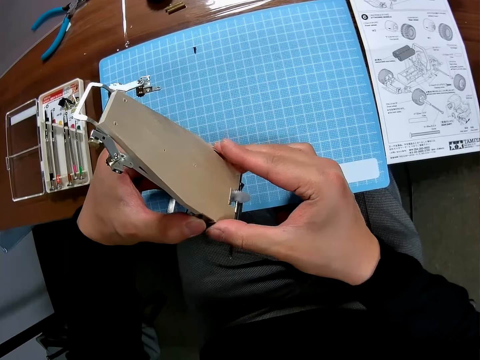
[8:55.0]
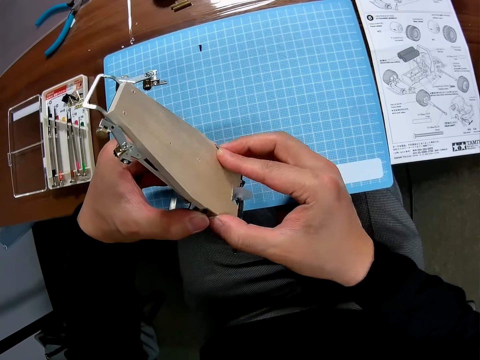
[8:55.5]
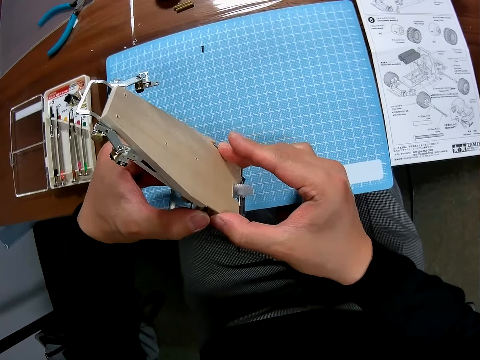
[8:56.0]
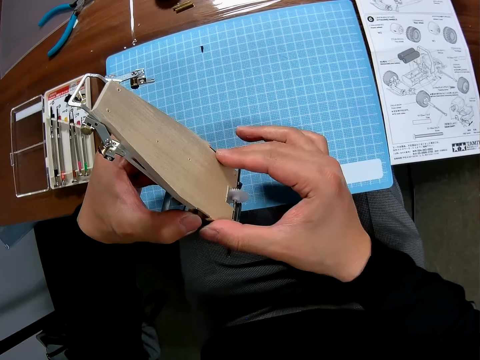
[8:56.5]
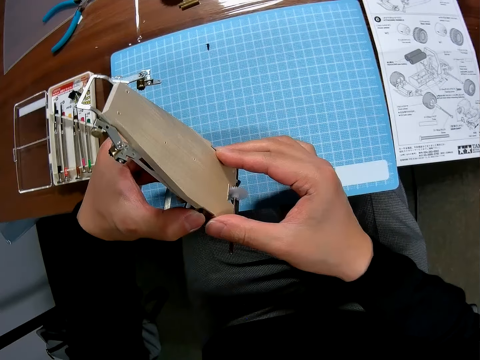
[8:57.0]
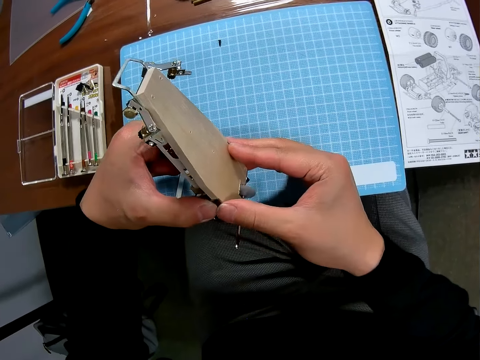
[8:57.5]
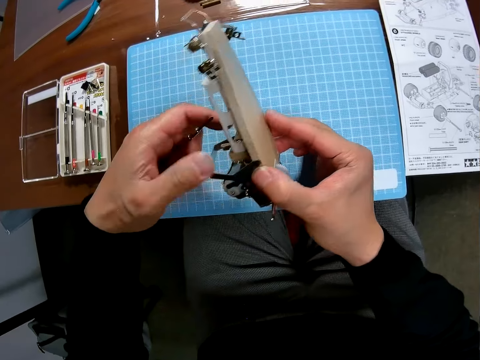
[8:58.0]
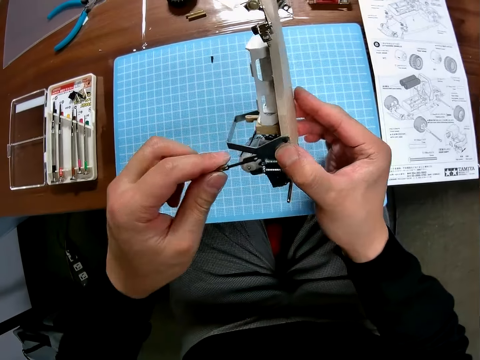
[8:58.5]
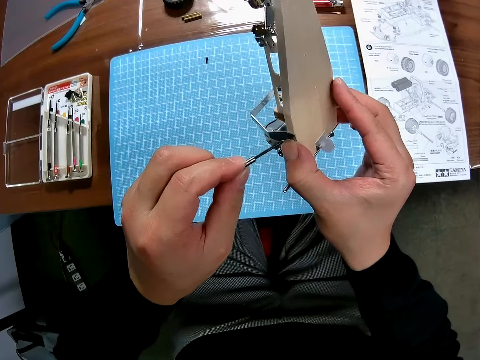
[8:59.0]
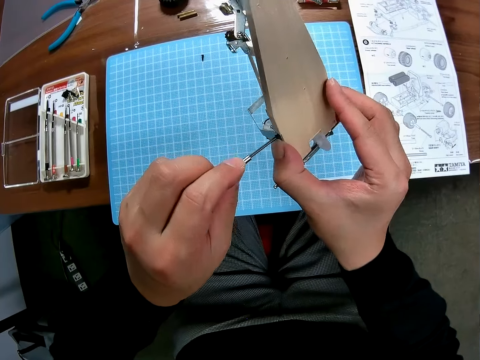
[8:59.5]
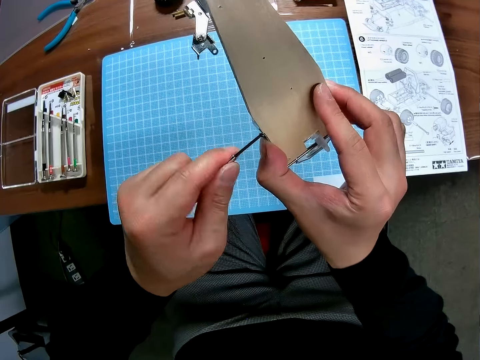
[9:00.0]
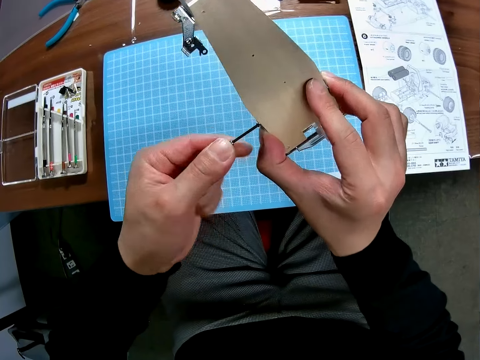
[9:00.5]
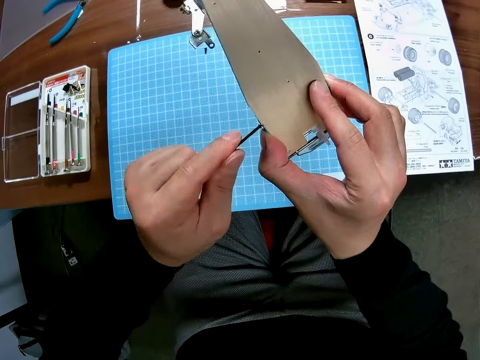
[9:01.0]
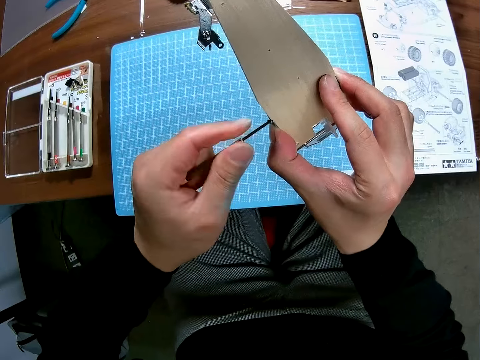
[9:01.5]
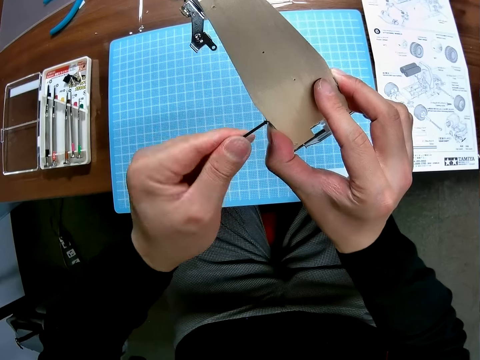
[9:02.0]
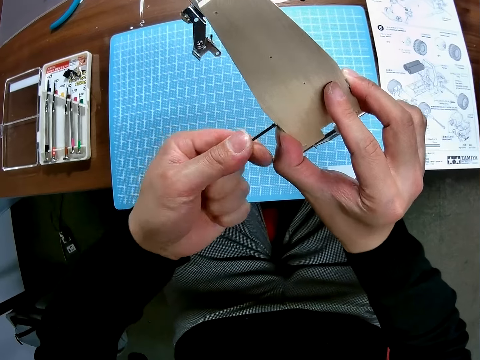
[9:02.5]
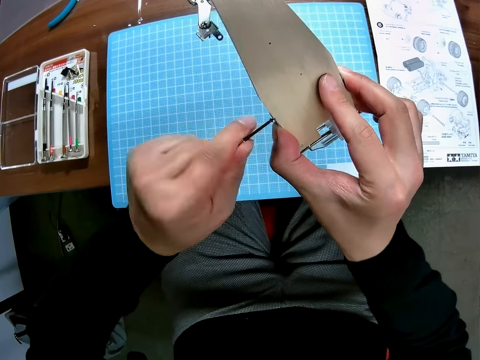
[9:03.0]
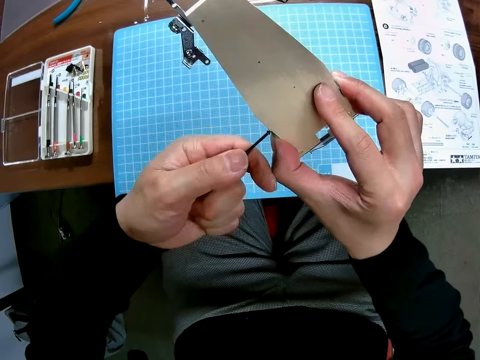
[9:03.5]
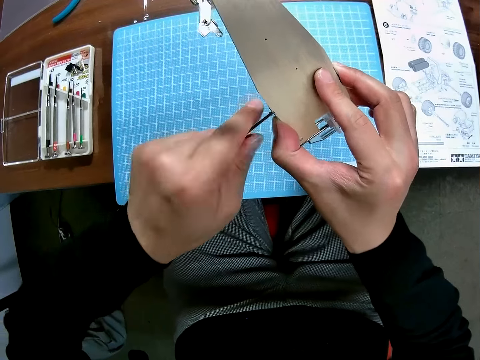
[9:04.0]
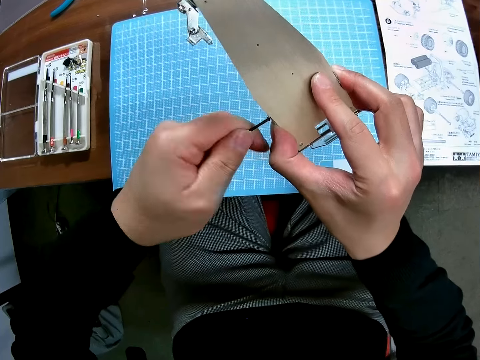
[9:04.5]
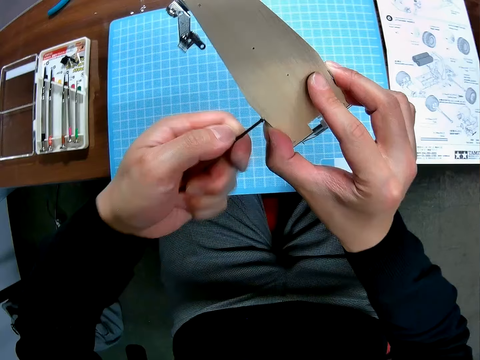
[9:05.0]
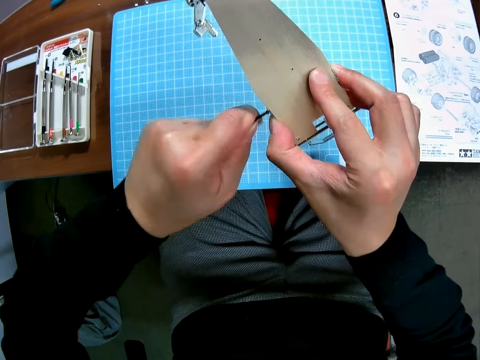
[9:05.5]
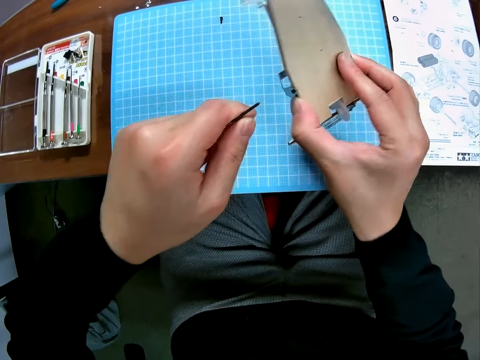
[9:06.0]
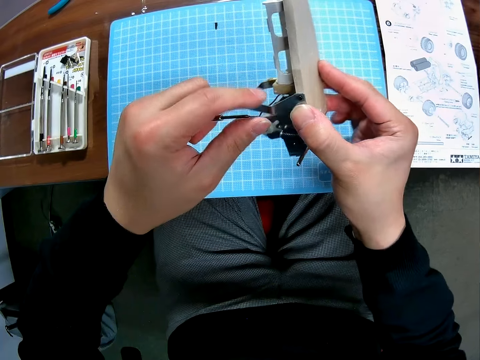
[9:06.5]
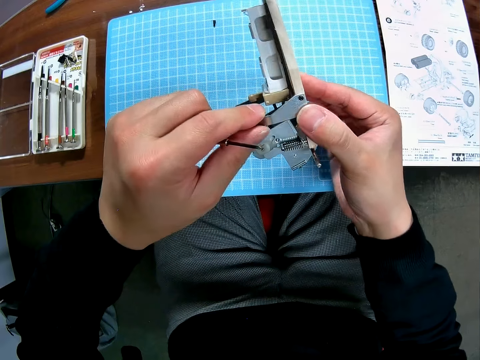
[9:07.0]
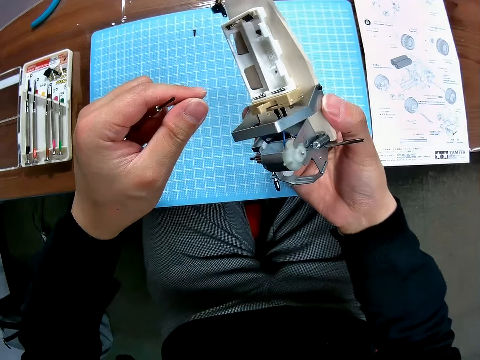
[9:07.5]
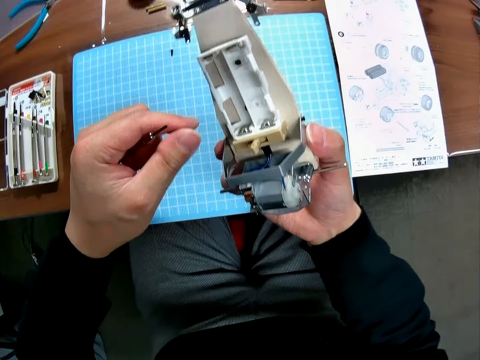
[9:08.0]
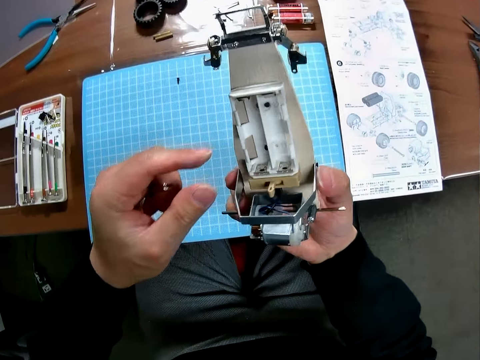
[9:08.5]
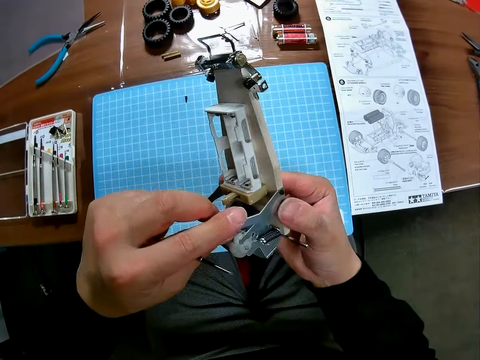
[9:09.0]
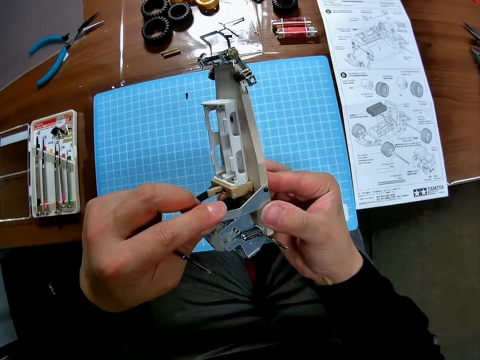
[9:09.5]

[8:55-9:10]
The camera wearer screws the bolt into the toy. They hold a rear wing end plate. They examine the metallic component of the toy.

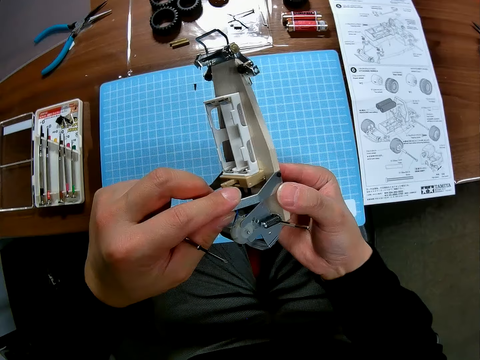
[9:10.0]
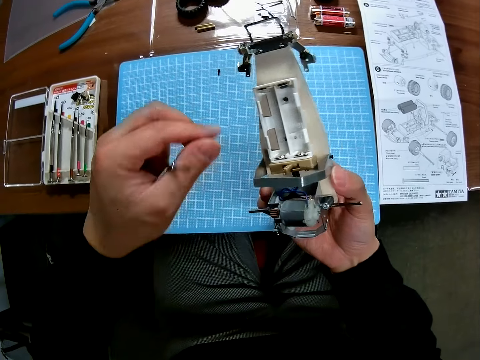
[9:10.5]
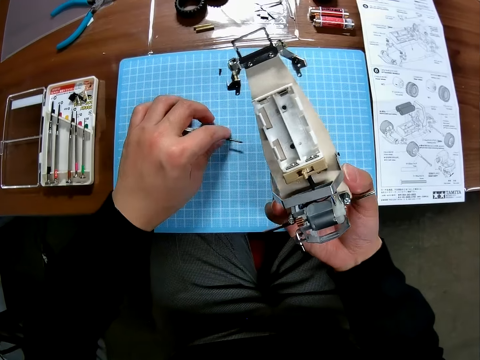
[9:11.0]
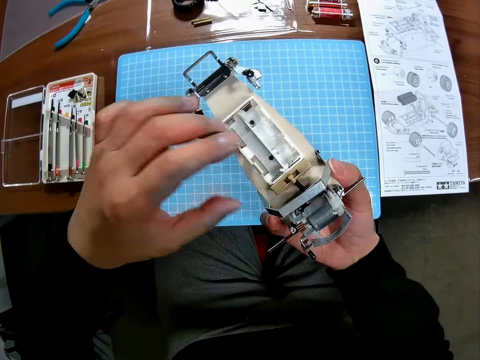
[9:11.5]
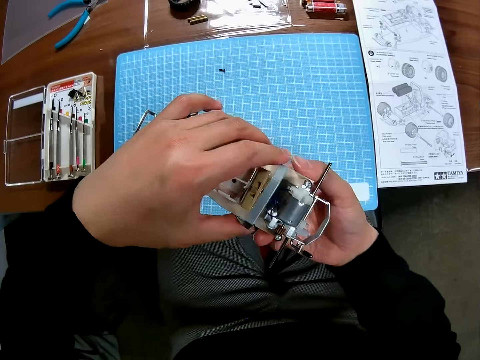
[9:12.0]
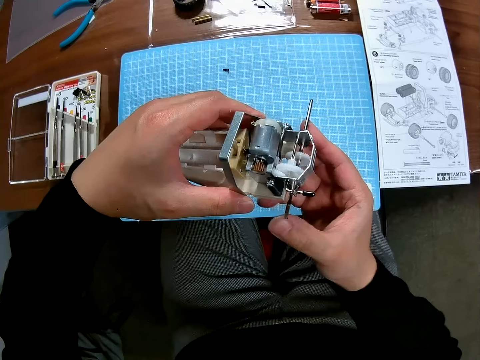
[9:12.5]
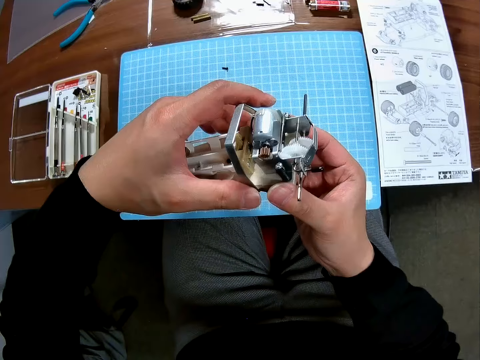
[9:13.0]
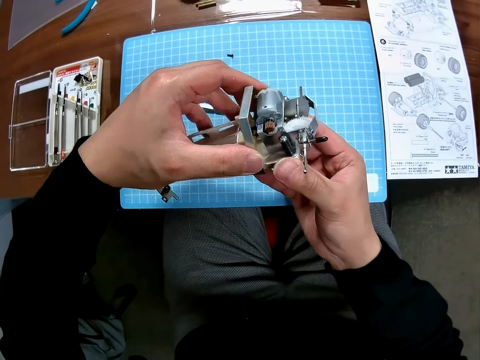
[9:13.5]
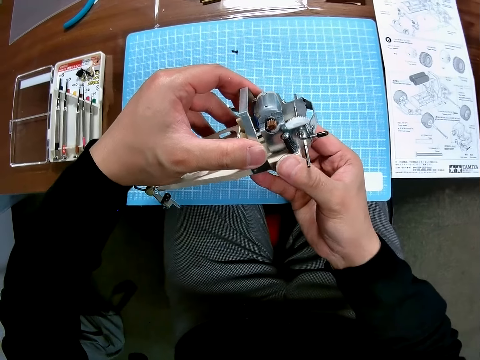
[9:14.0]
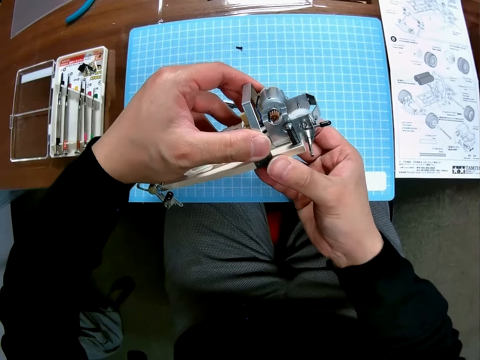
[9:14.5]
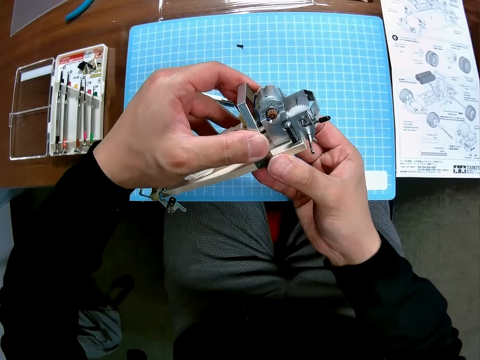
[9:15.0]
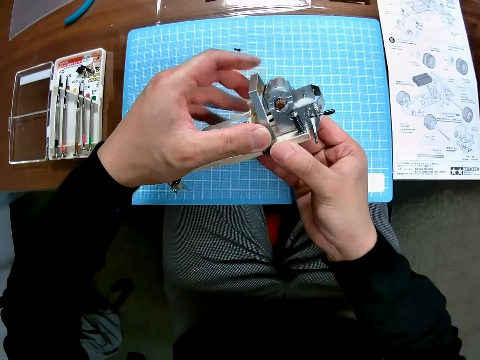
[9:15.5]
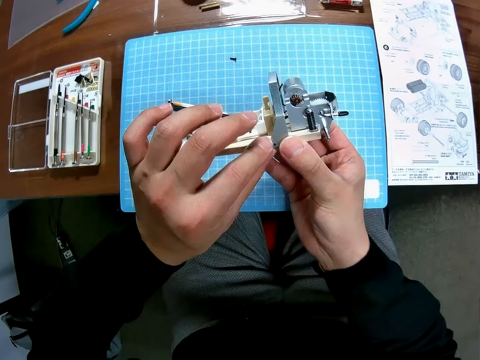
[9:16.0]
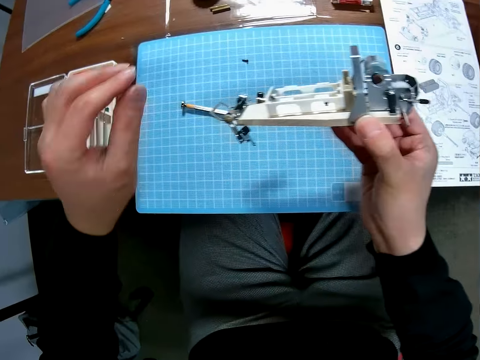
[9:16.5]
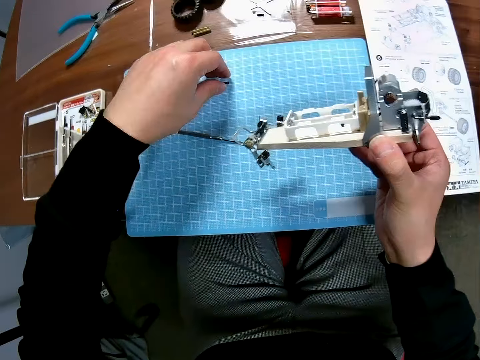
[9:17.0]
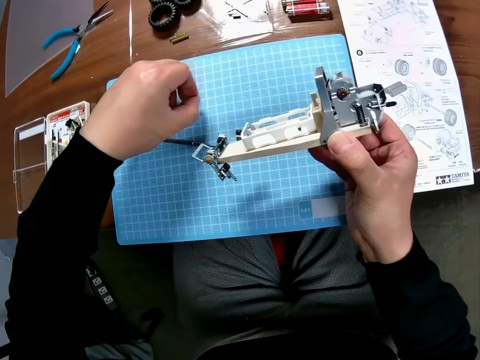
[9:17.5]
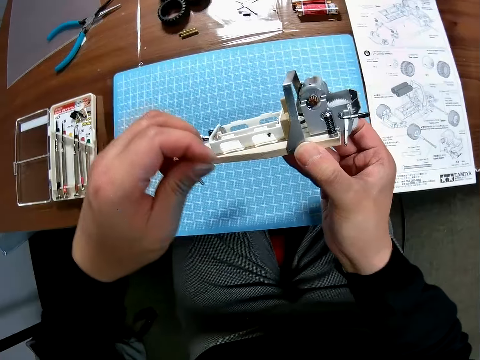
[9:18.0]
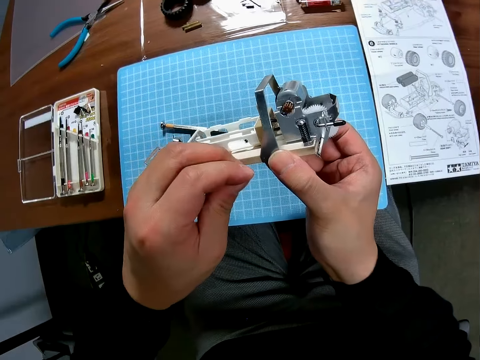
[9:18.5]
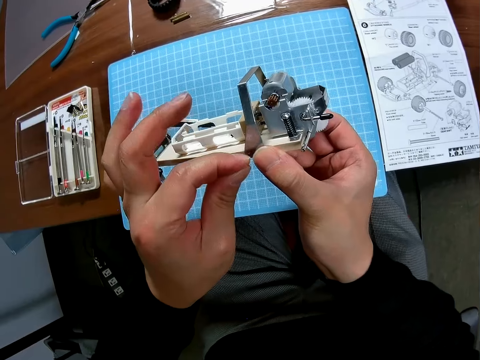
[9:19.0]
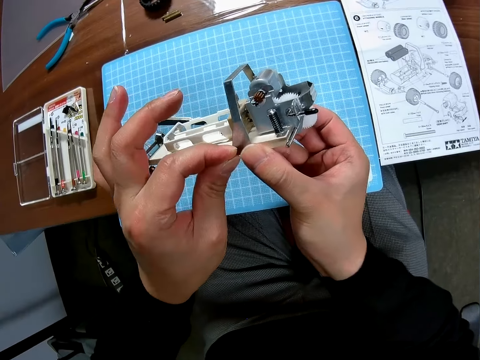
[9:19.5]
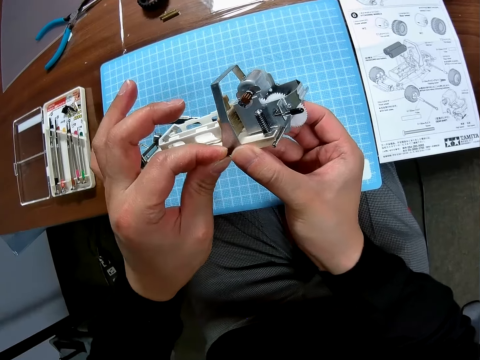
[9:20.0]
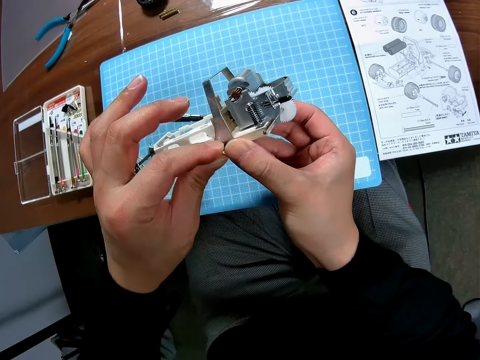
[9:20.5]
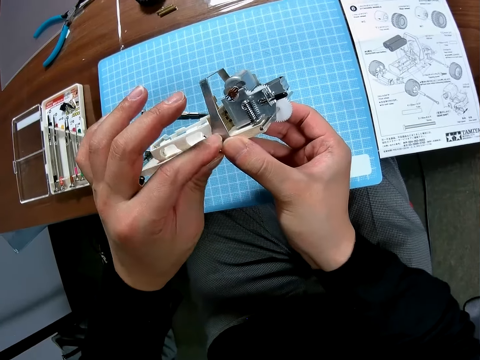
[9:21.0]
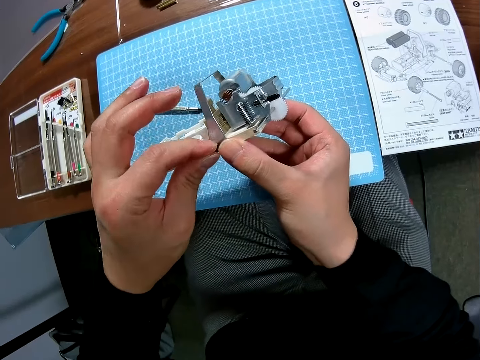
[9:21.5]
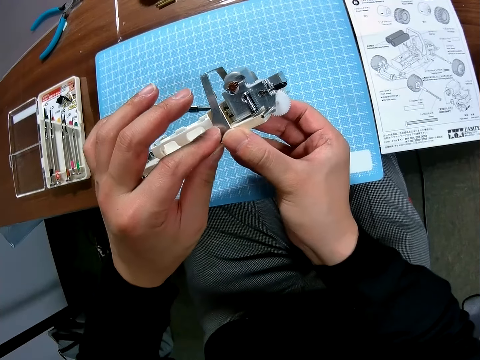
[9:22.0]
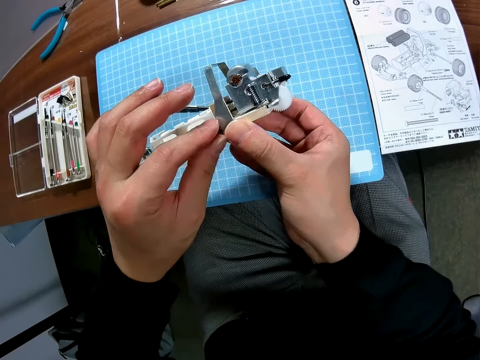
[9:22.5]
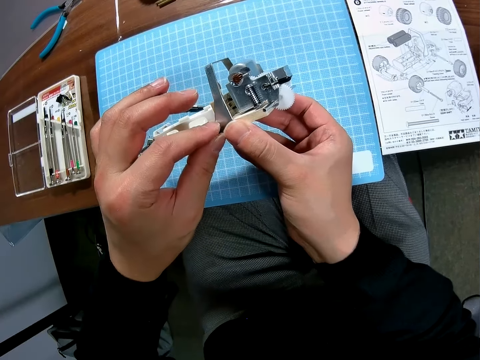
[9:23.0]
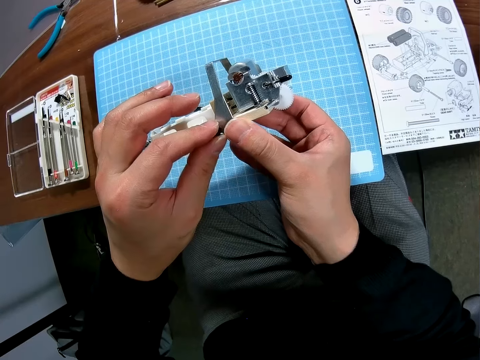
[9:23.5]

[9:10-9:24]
The camera wearer drops the screwdriver in his hand on the table. He examines the metallic component of the toy. He holds the undercarriage. He picks up a screw from the desk. He fixes the screw on a rear wing end plate. He puts the screw on the toy car.
